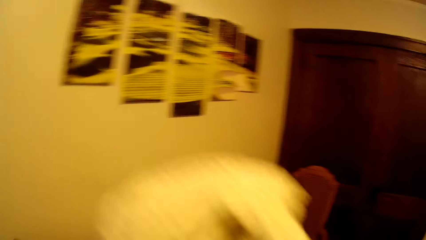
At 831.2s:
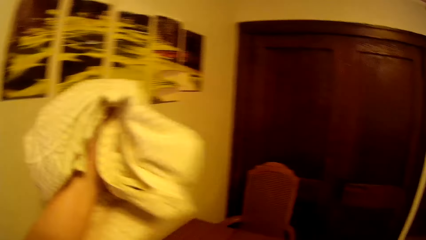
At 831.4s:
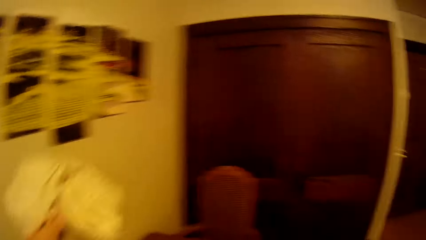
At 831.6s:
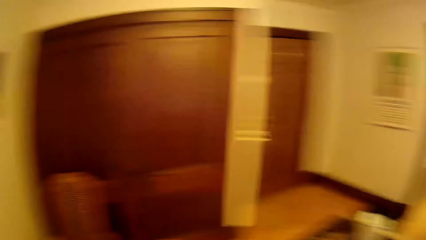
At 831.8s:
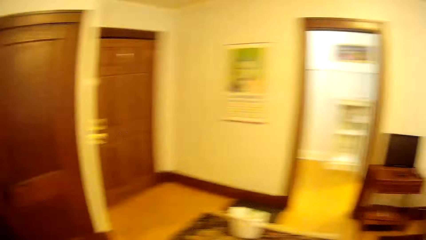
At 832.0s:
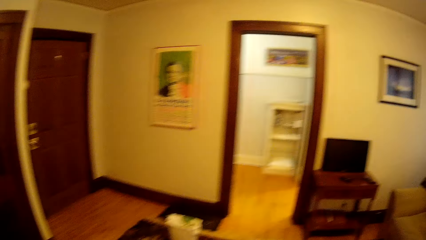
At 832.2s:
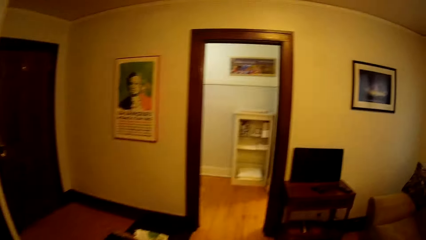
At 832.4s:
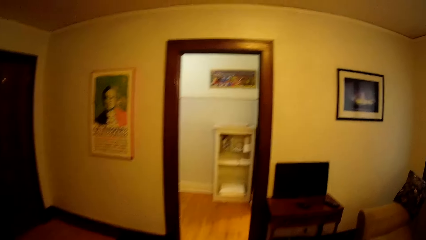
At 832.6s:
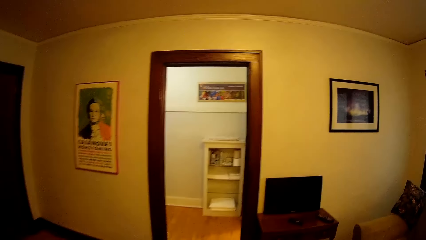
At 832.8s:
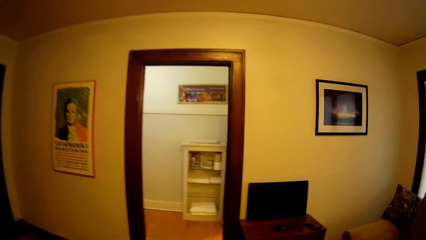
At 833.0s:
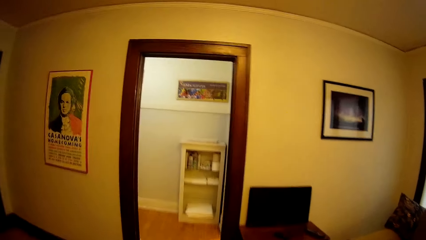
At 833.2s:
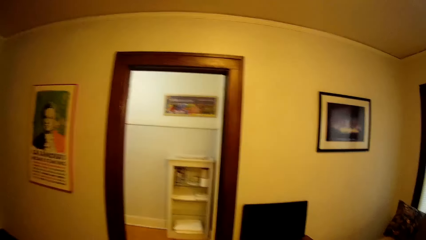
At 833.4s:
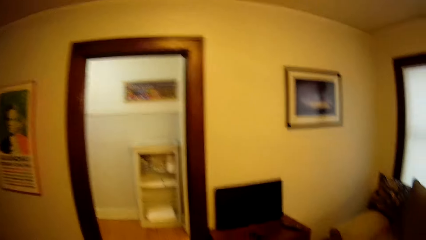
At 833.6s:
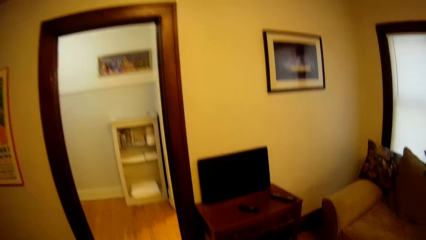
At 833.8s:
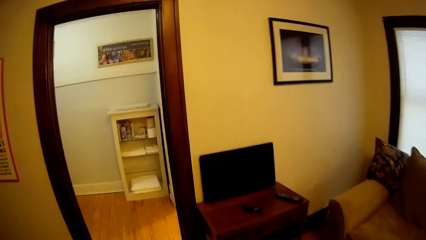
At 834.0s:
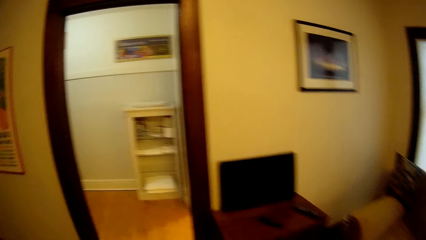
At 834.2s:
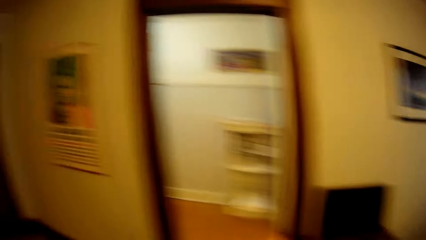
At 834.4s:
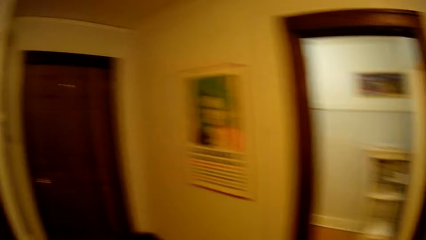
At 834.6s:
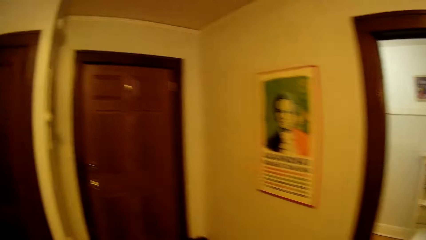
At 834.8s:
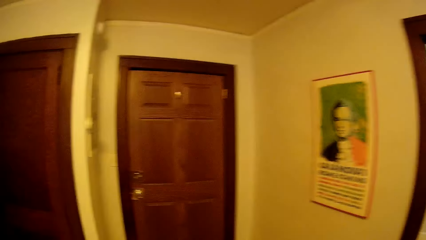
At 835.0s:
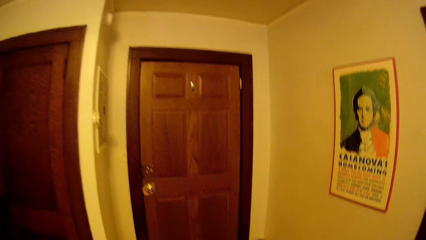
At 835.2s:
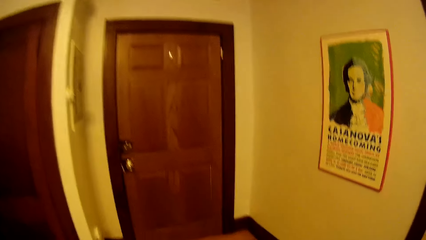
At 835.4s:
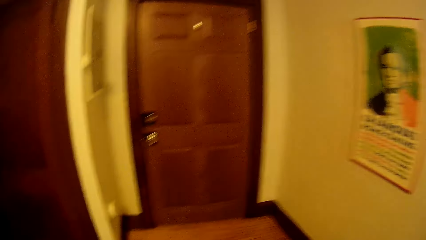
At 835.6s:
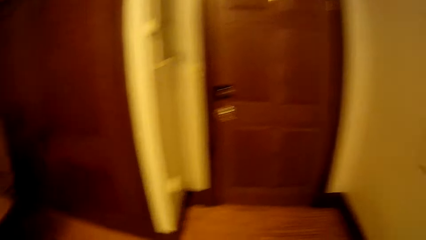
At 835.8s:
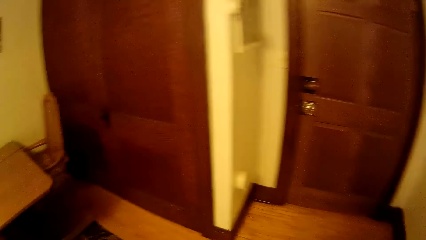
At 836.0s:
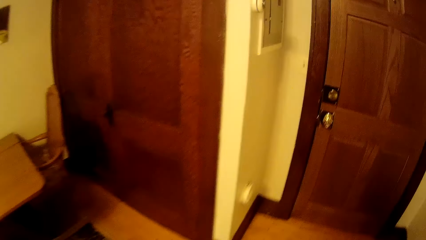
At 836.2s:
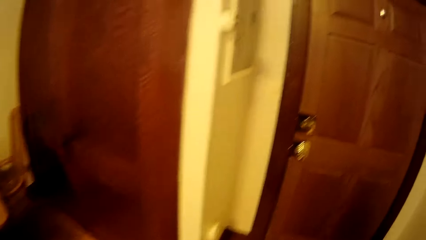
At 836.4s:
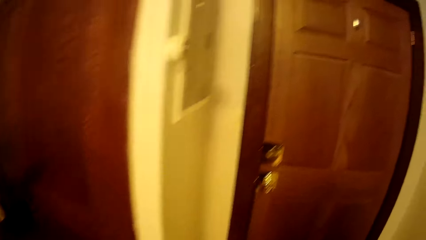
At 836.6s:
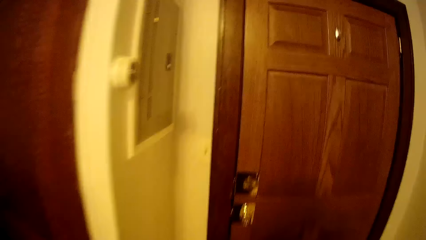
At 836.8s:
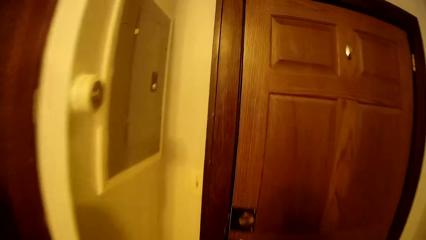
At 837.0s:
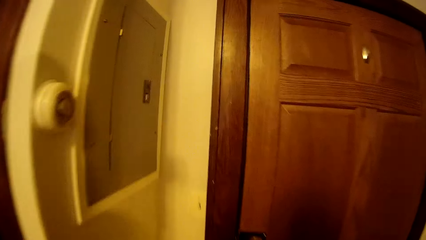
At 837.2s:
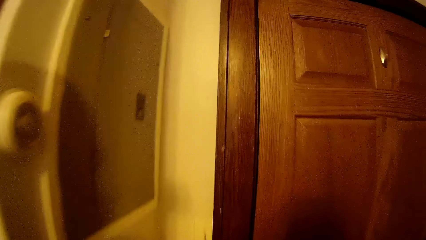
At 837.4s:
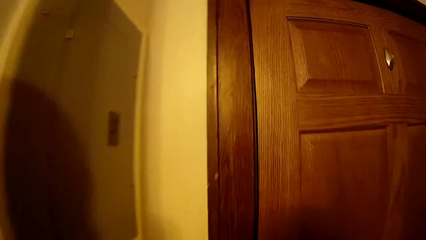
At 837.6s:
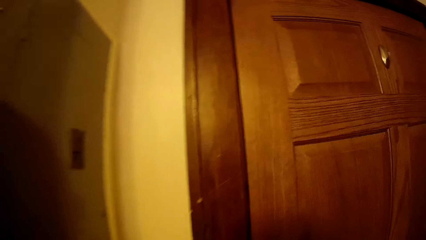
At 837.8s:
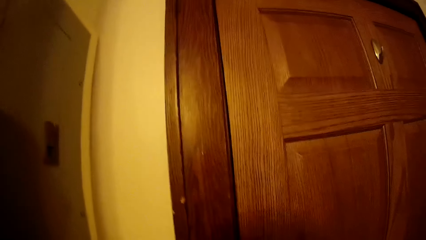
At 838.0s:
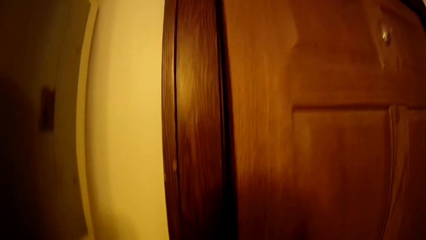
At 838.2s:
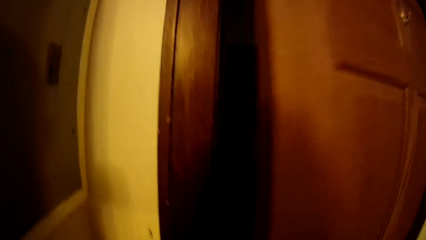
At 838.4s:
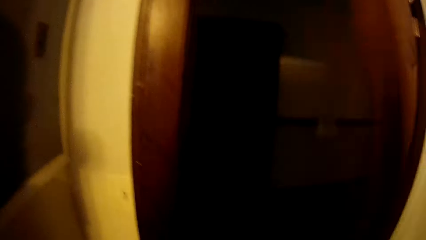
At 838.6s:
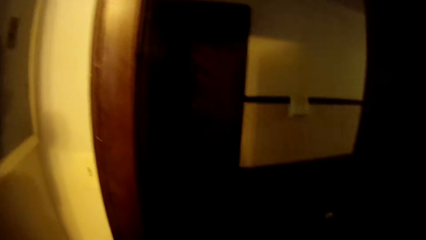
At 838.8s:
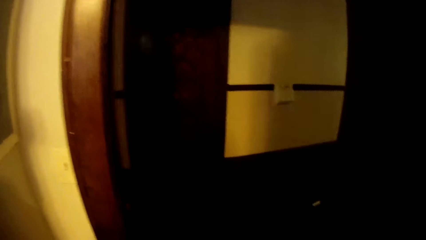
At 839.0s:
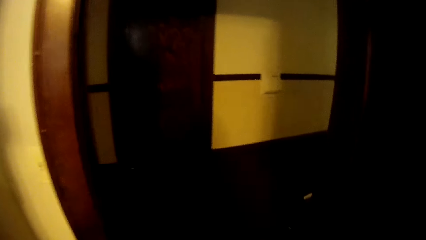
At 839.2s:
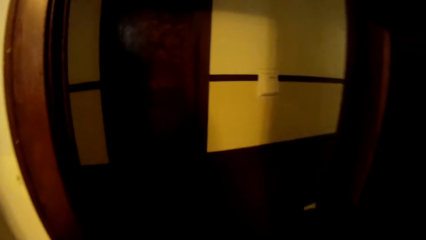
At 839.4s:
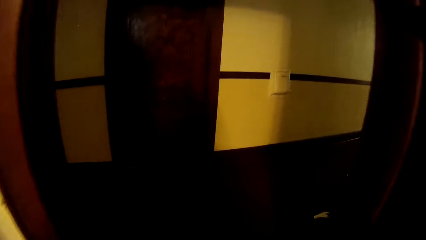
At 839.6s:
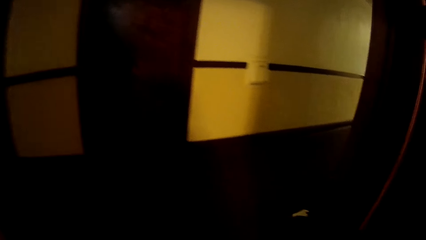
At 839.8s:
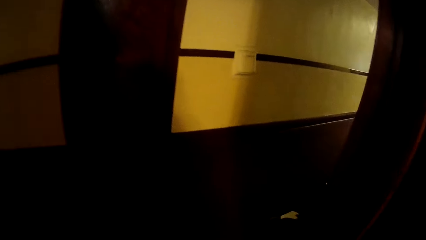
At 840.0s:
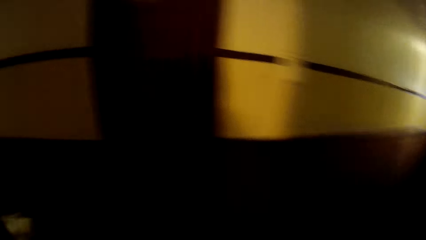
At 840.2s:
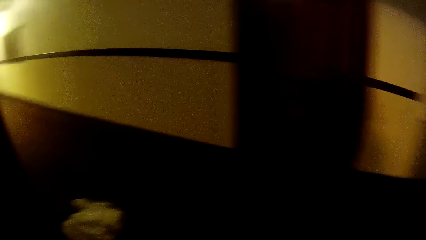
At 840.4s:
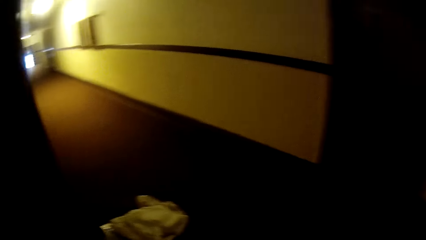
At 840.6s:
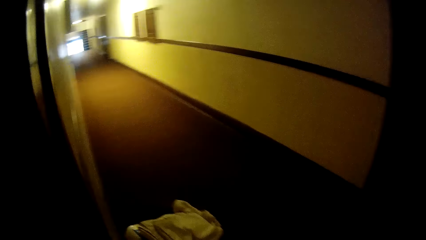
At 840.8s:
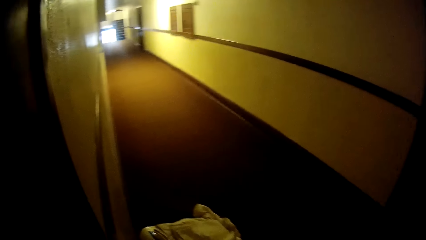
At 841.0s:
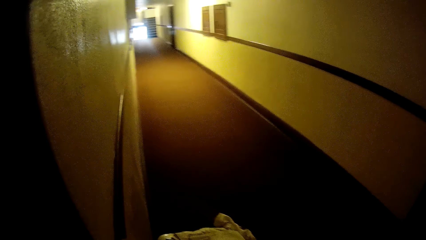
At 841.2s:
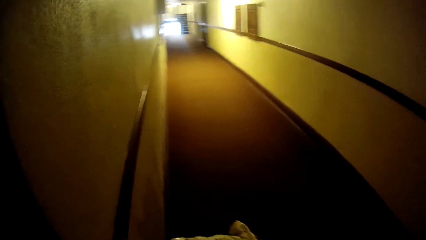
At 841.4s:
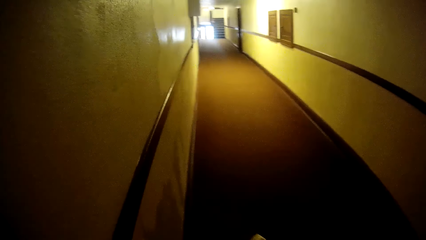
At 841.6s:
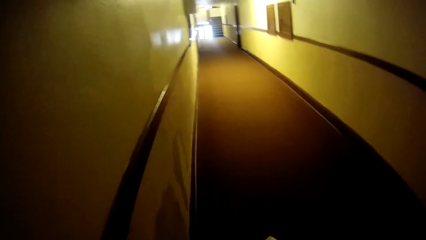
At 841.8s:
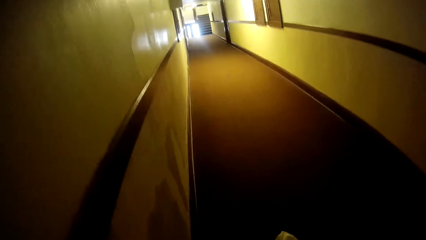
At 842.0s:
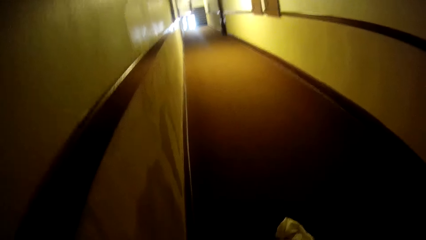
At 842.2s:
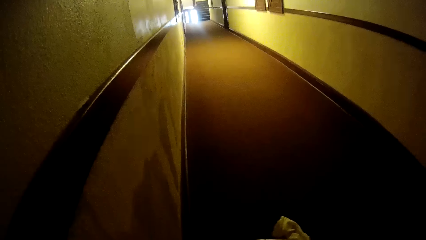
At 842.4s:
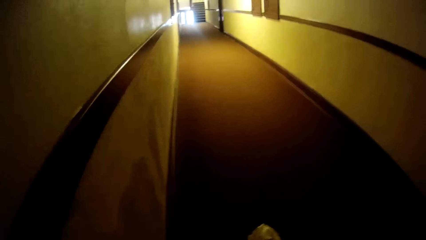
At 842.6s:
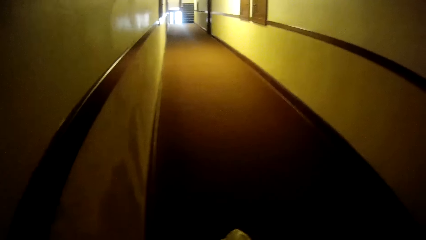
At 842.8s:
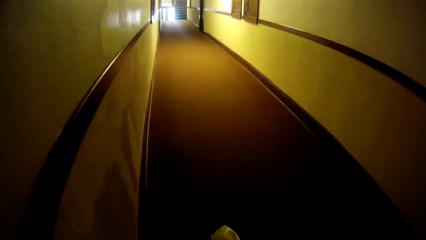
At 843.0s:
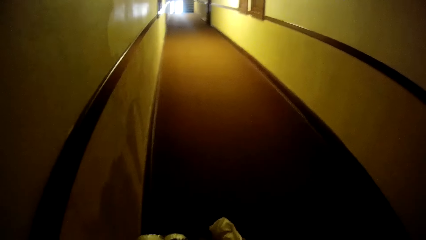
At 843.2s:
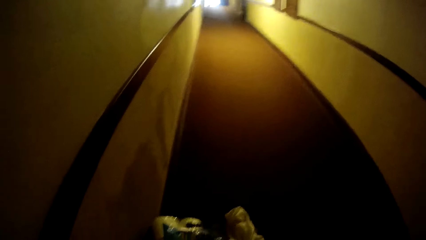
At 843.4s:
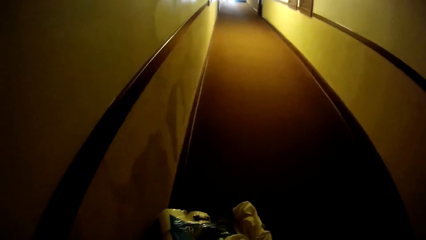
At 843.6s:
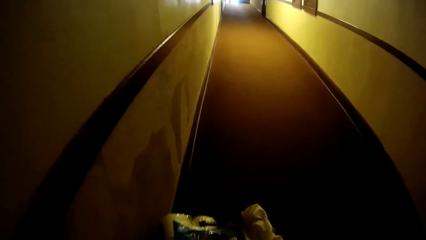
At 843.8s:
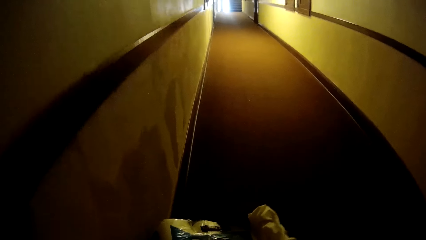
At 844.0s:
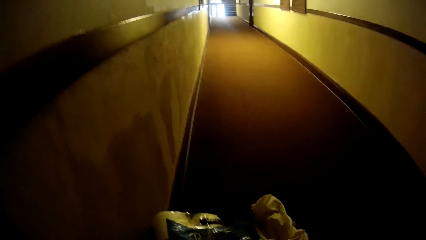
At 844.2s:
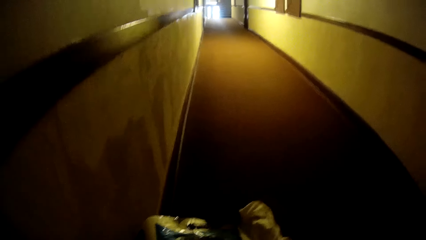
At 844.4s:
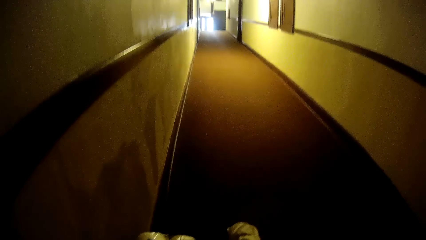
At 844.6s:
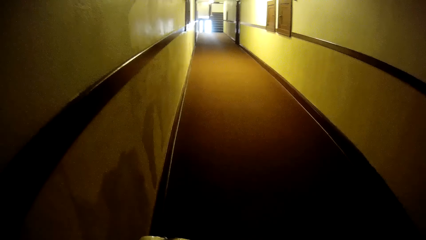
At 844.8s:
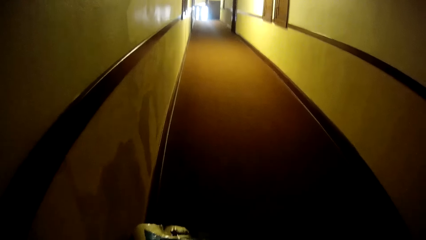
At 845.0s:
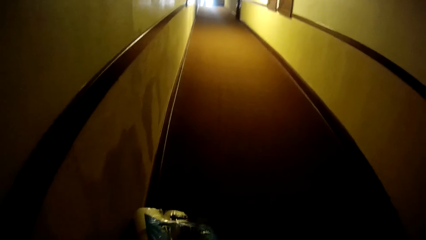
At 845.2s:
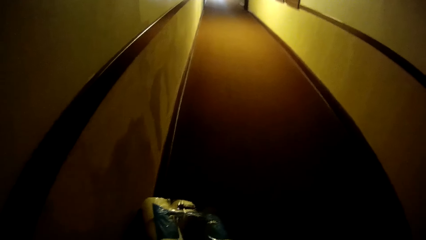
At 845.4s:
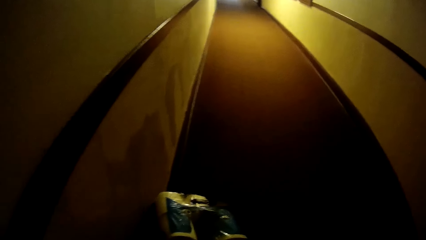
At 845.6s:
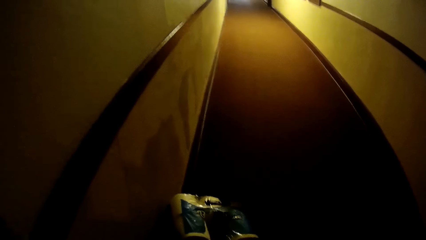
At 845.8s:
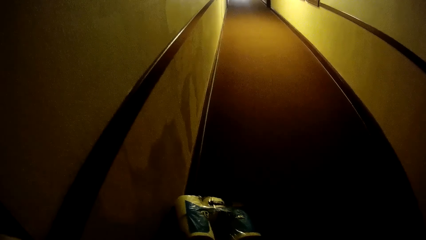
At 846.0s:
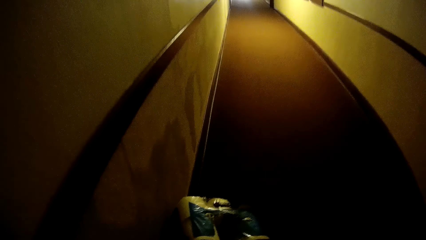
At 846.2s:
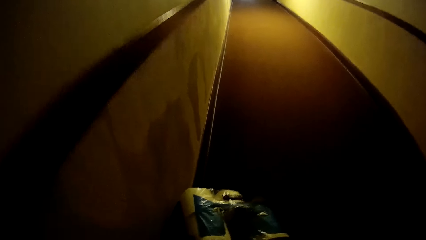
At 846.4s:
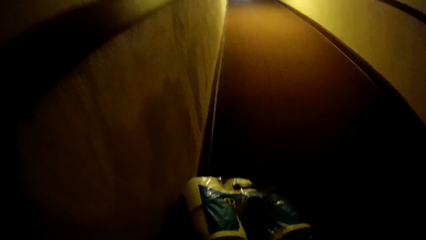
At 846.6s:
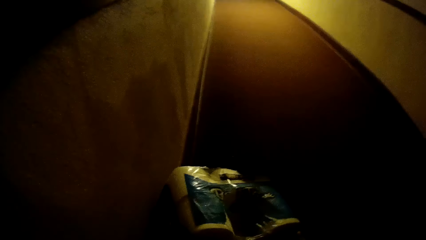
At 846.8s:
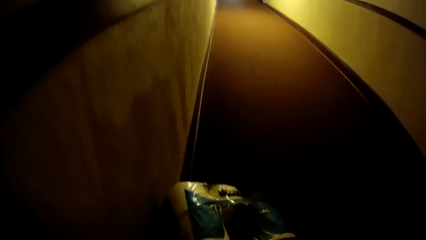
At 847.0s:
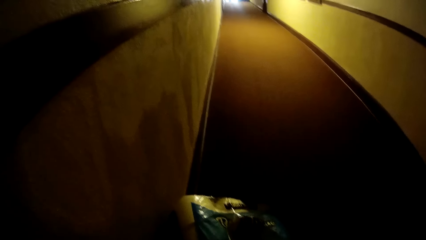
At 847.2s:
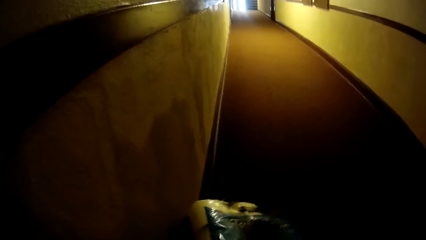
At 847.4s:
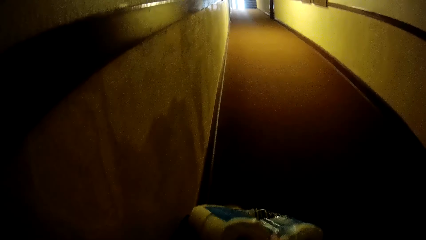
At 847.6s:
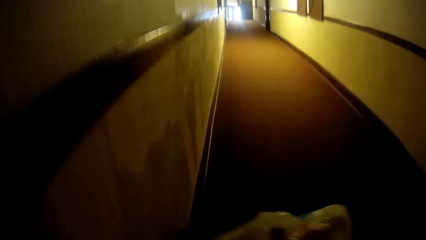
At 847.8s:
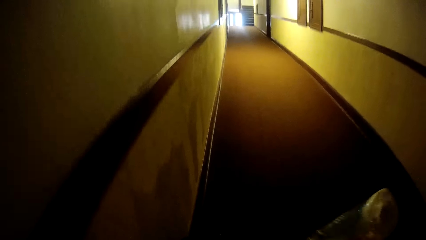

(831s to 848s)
The camera wearer throws the sweater on the table. They put the cloth on the table. They walk around in the house. They open a door. They walk through the door. They turn left. They pick up bedding on the floor. They pick up roll papers on the floor.
